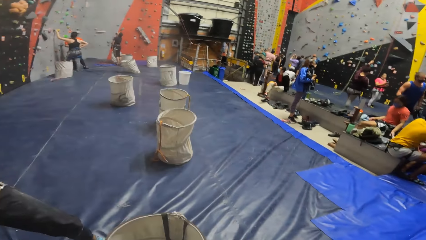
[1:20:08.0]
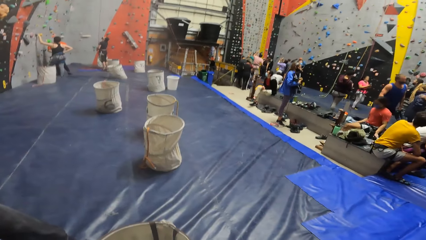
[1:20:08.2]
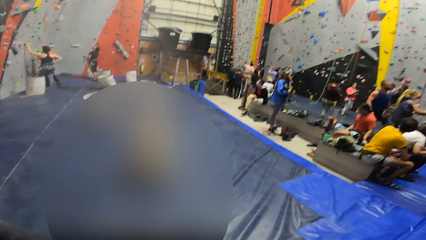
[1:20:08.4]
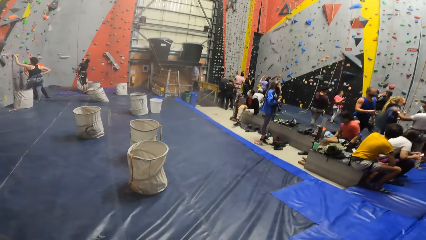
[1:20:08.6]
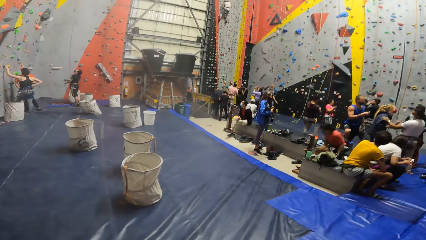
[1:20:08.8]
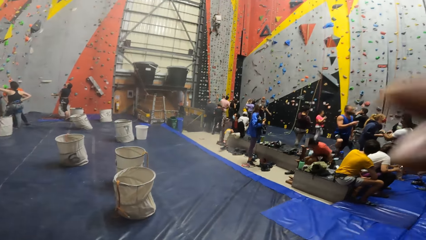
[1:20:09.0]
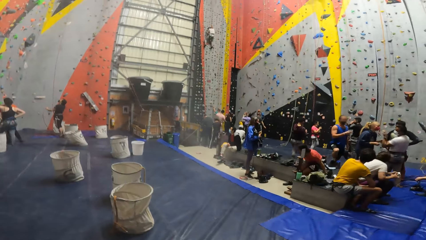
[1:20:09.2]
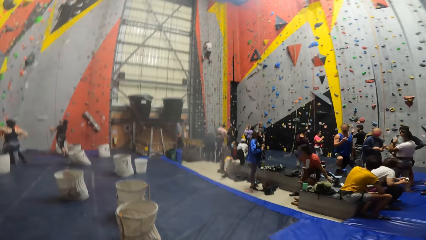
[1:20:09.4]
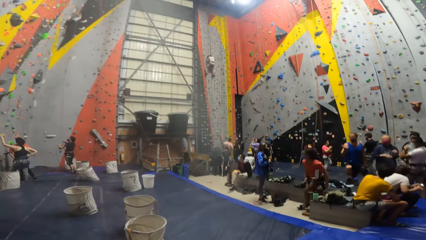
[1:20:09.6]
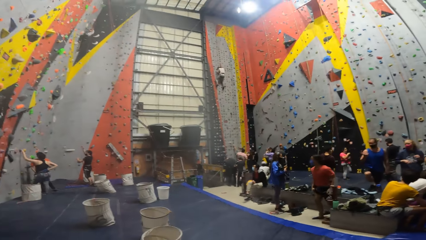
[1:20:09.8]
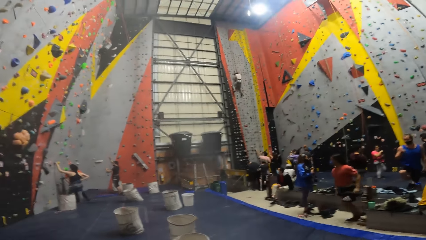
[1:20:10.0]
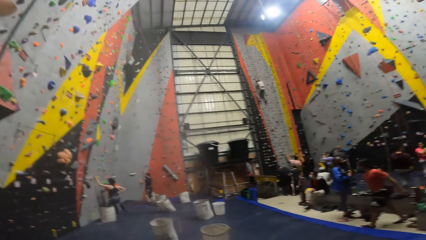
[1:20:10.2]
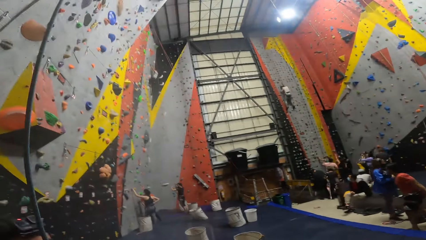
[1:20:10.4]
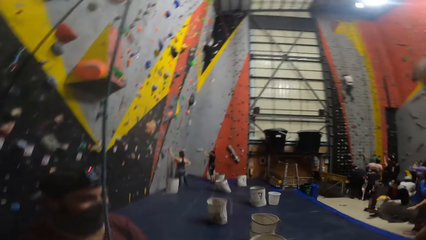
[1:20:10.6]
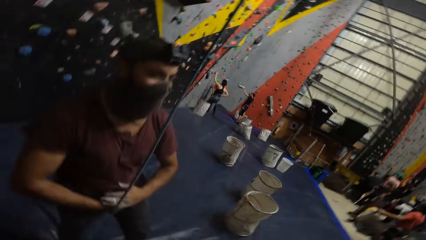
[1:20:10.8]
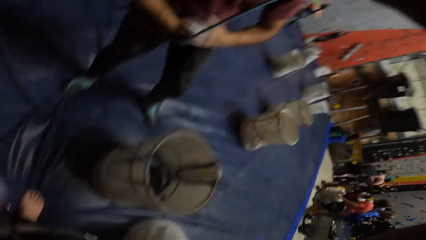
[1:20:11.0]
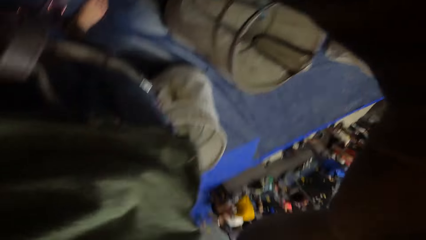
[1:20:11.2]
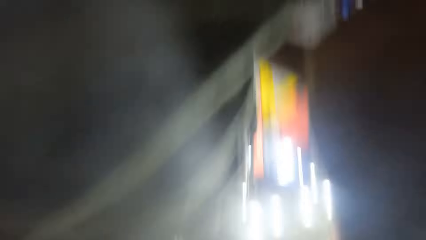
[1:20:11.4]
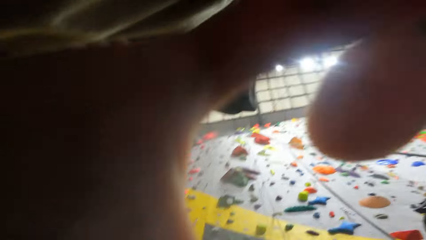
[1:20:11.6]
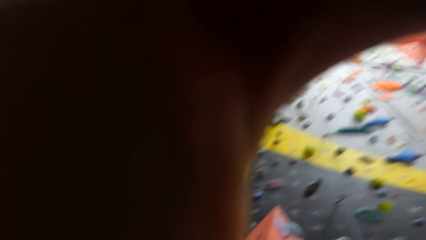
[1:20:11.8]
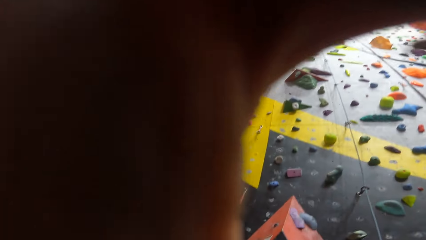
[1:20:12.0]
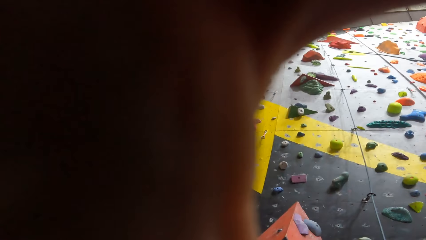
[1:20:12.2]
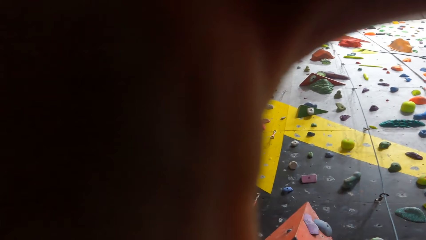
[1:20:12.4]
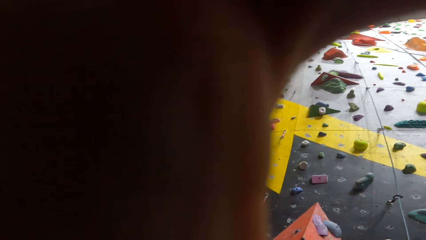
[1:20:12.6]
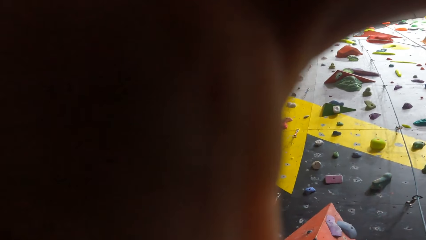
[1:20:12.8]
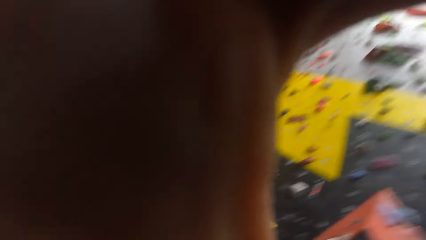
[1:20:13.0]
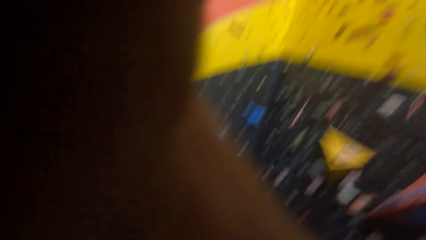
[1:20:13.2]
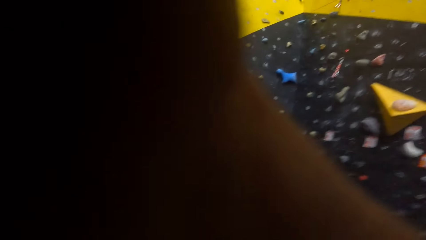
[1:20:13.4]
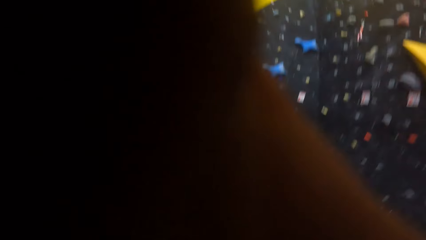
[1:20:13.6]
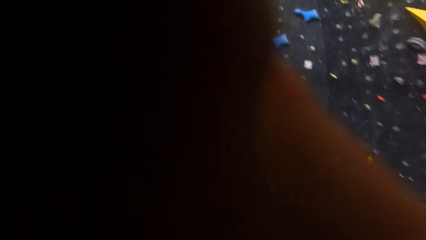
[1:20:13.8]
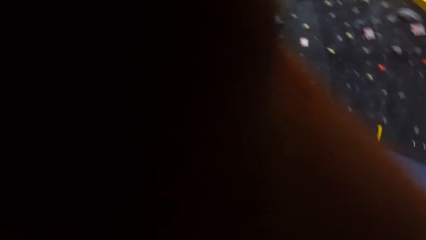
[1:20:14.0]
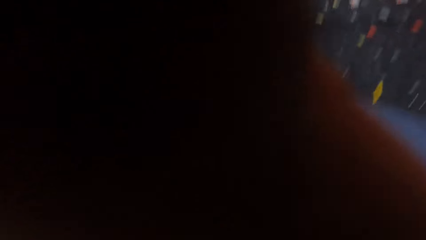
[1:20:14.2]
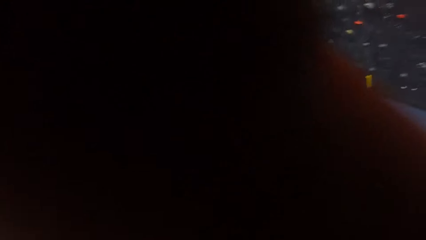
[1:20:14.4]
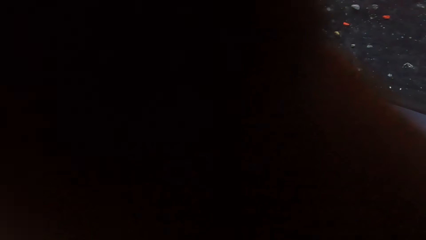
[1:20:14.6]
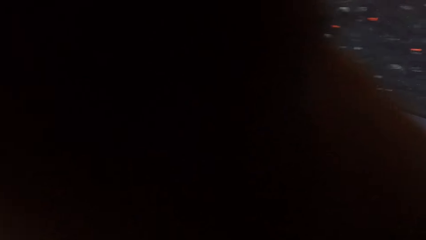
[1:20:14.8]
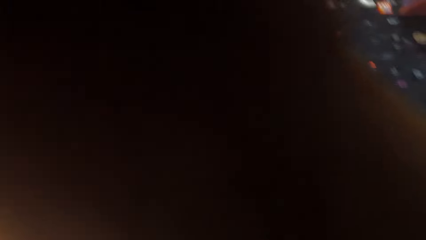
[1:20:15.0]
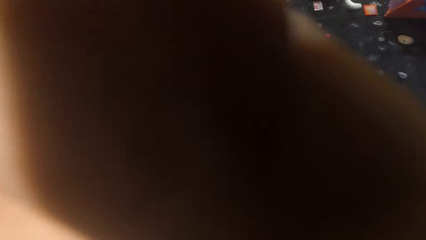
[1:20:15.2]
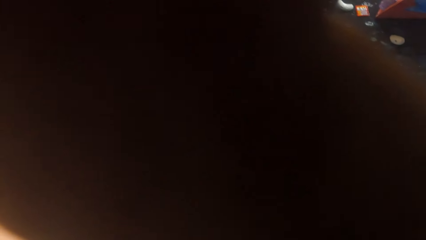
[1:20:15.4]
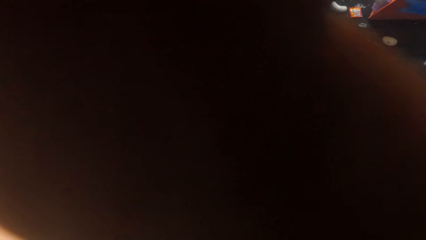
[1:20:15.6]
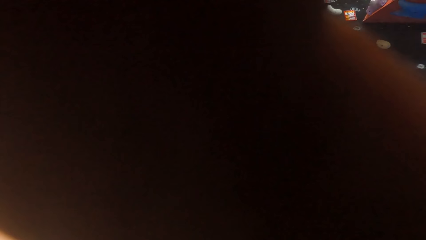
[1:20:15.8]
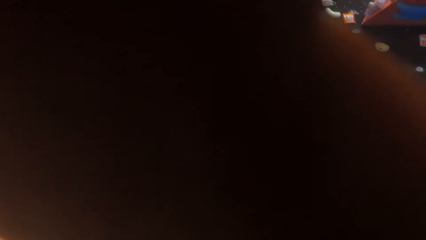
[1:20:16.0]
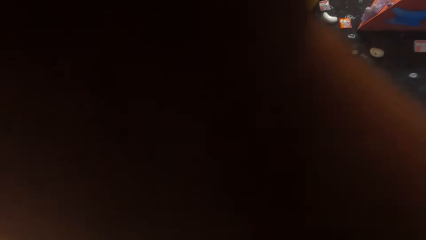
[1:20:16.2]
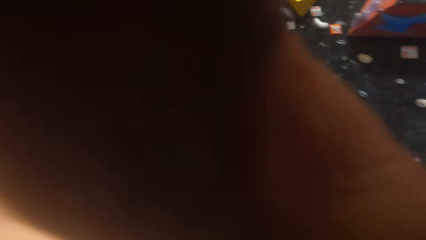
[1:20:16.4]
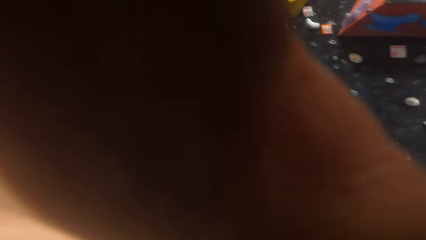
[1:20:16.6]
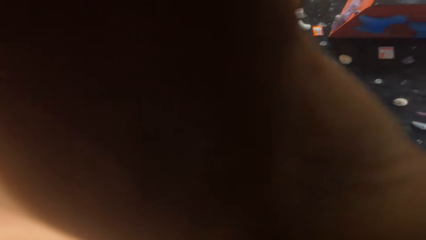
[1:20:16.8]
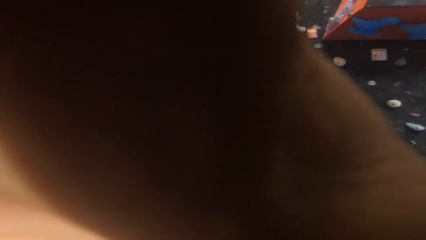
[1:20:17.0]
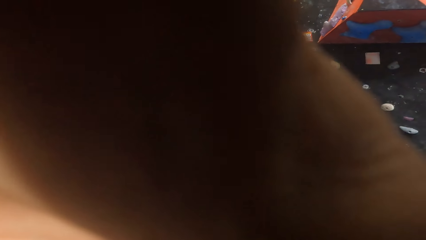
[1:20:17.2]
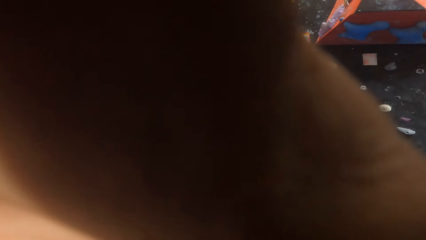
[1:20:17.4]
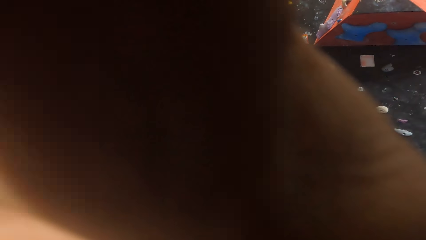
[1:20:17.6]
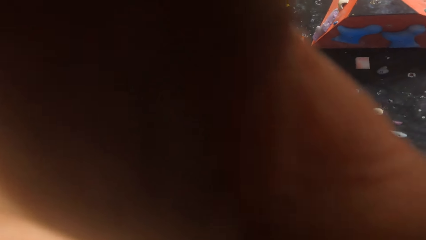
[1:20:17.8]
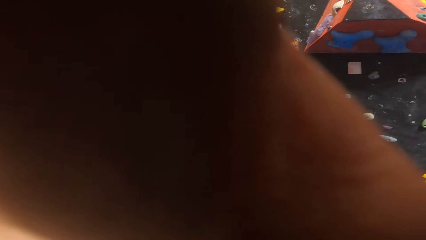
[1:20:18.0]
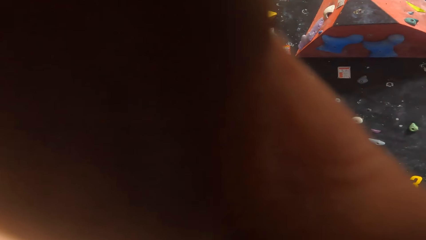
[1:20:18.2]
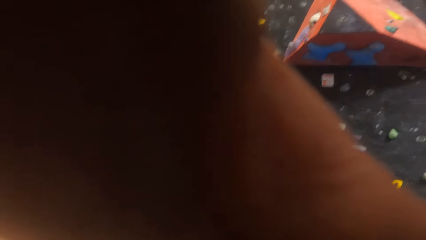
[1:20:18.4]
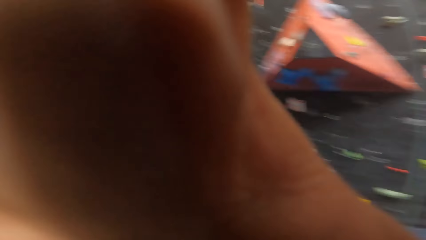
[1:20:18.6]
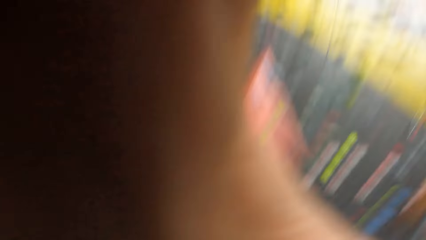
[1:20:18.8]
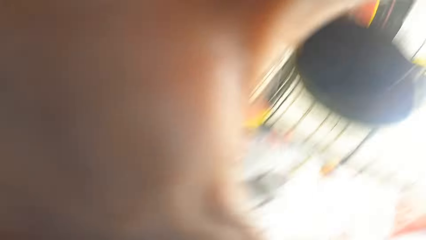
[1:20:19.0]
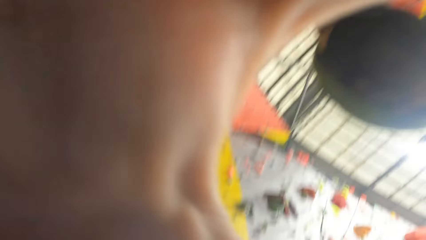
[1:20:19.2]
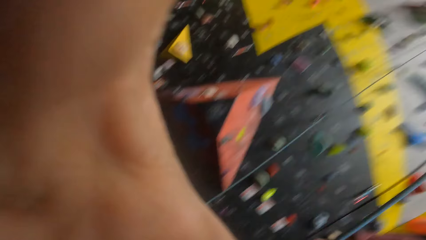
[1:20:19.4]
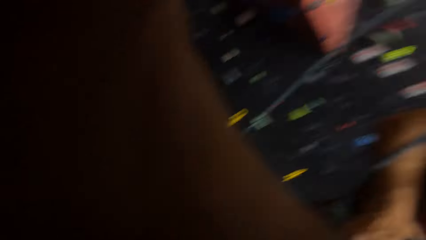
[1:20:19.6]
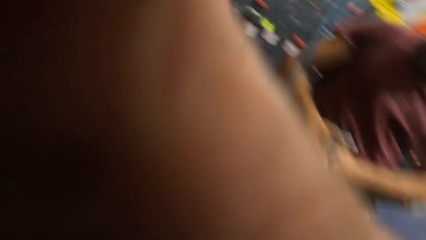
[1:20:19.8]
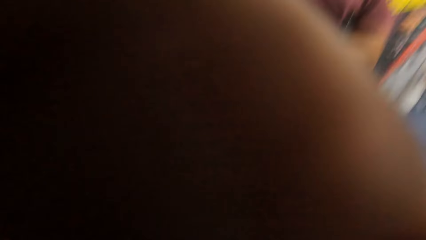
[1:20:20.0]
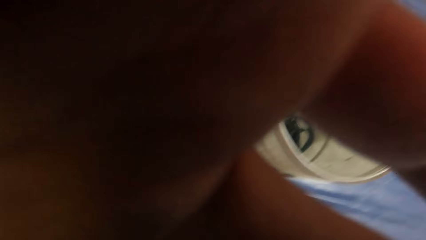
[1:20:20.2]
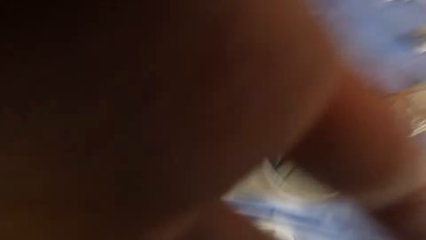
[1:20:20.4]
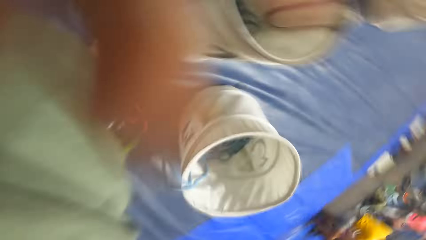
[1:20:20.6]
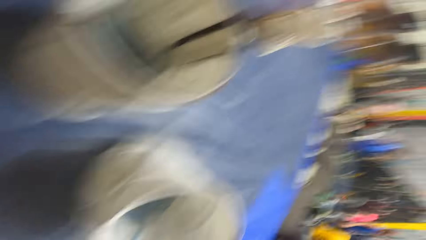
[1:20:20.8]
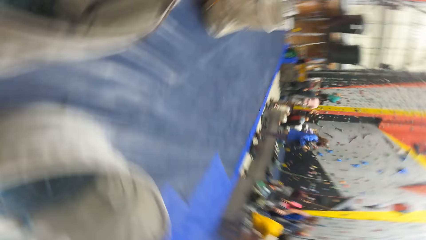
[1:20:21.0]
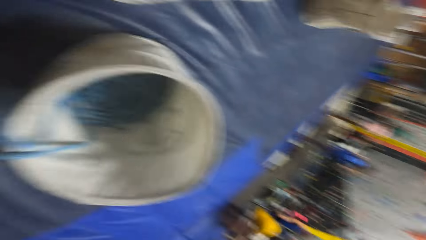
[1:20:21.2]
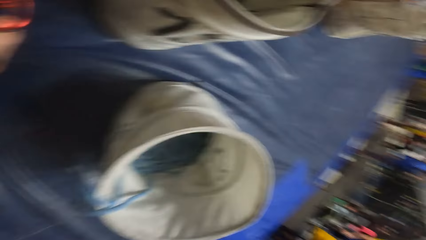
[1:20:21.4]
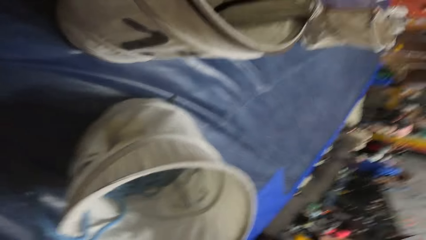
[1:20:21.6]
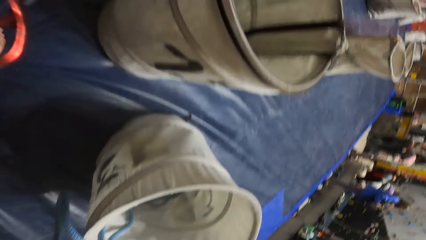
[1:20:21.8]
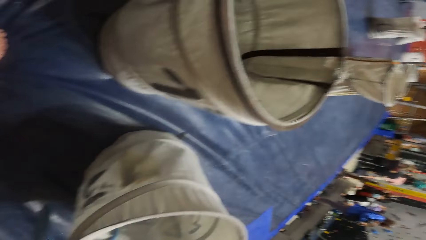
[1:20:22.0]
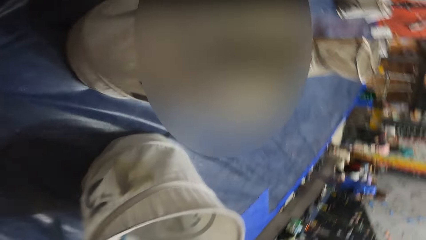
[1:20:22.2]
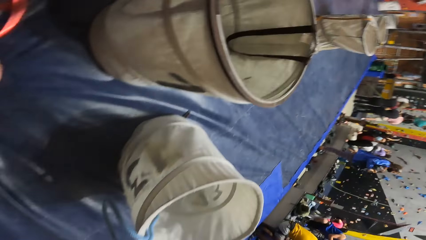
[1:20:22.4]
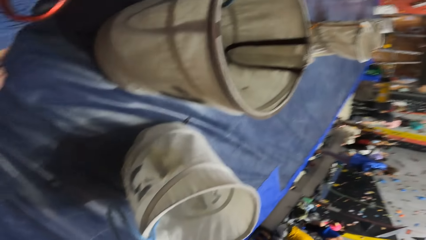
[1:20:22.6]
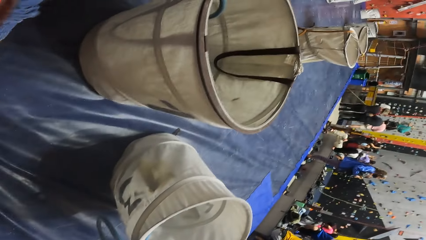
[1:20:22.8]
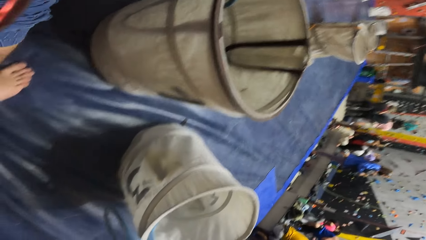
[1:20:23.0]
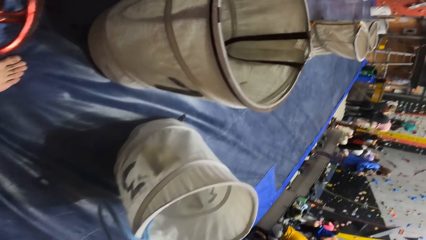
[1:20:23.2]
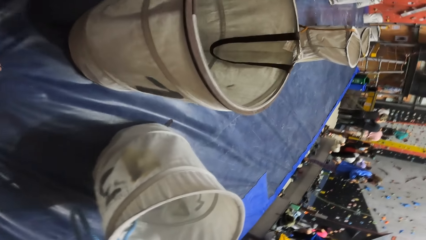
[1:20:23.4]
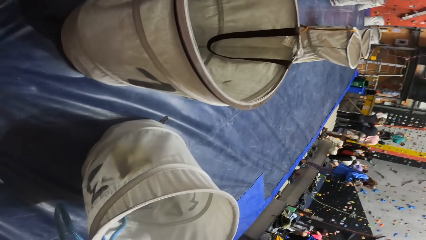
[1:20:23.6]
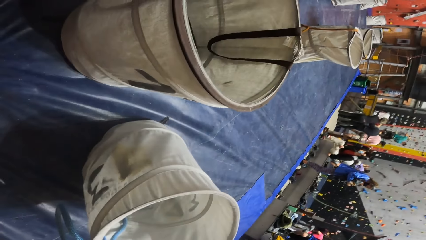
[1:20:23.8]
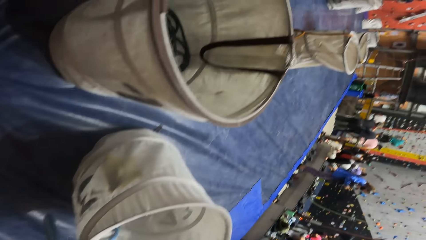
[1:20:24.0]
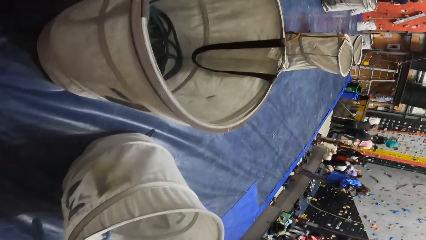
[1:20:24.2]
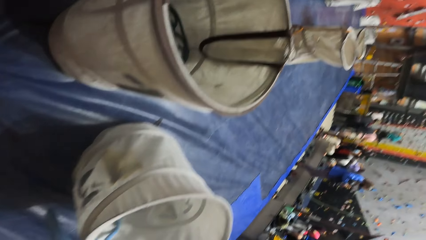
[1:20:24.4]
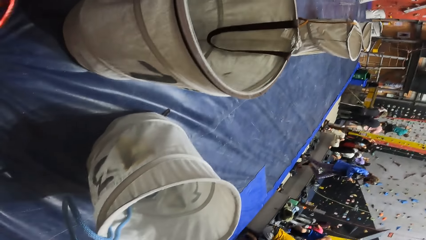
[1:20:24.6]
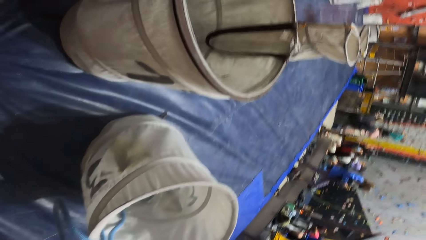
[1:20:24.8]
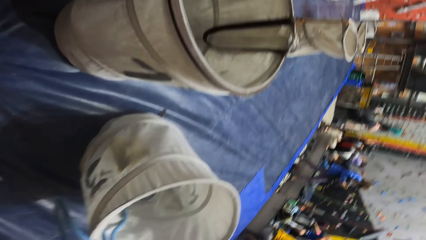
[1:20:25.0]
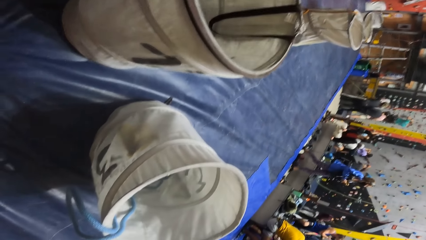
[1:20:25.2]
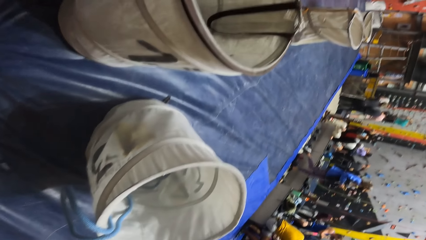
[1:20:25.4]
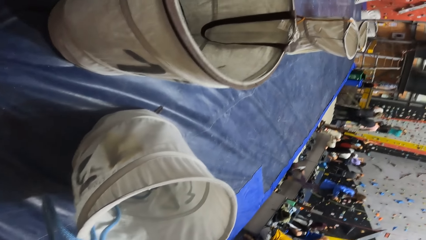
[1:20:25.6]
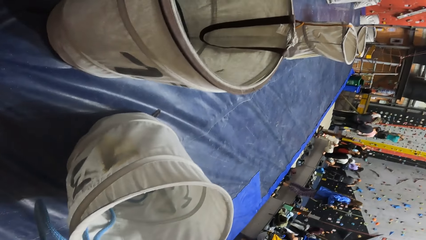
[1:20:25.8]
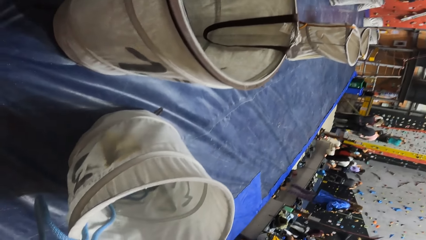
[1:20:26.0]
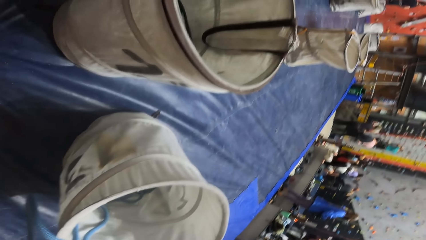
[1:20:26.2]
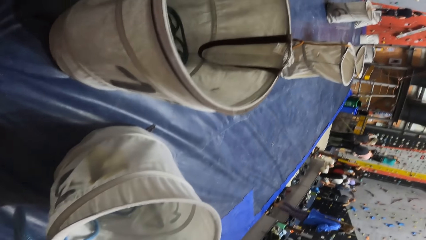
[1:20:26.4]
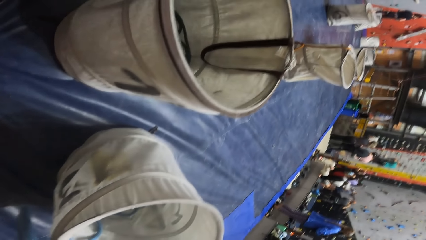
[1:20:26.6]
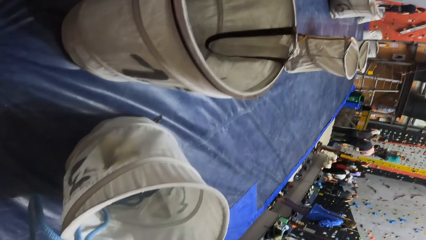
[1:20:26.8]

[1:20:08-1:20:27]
The camera wearer looks at a basket. He moves a hand. He looks around. He looks at a man. He moves a hand. He holds the camera. He adjusts the camera on his forehead. He looks around the climbing gym. He looks at baskets on a sponge.
